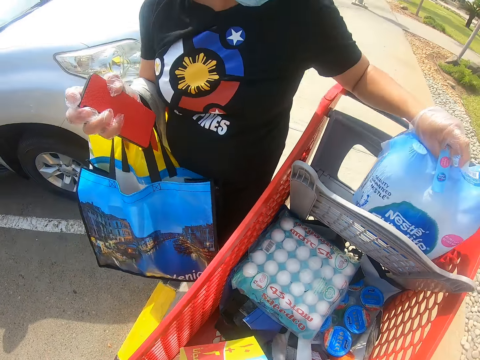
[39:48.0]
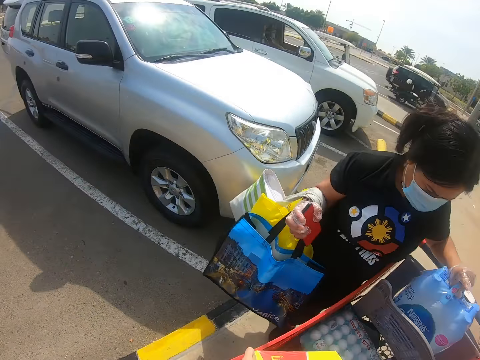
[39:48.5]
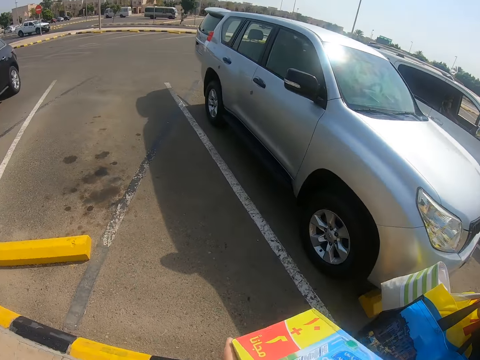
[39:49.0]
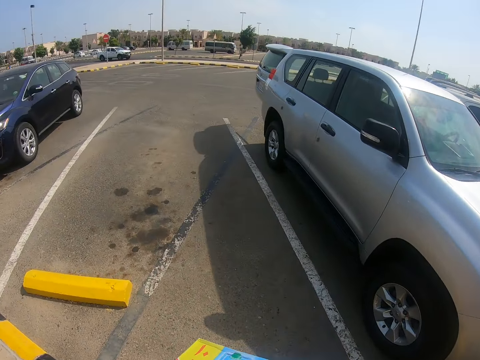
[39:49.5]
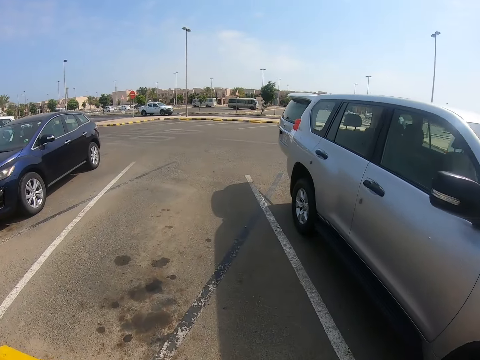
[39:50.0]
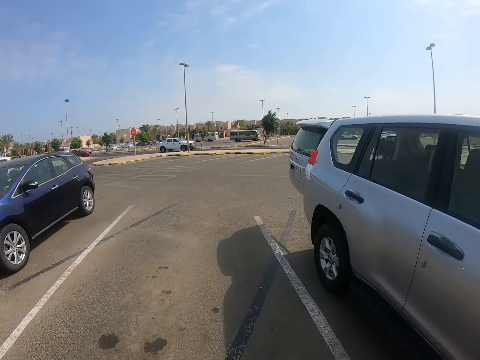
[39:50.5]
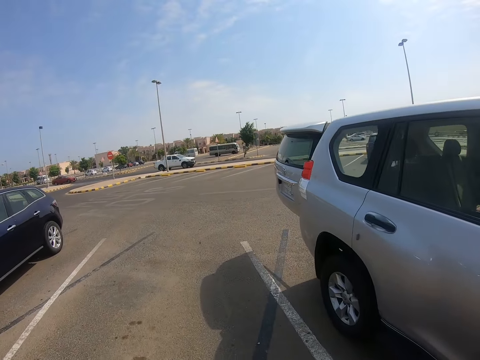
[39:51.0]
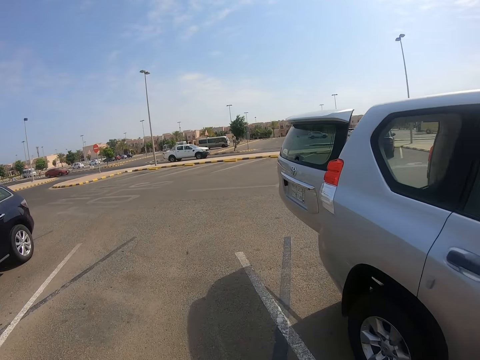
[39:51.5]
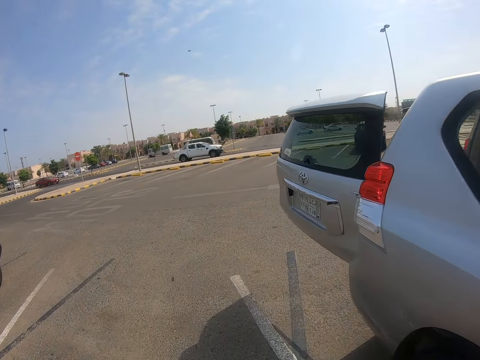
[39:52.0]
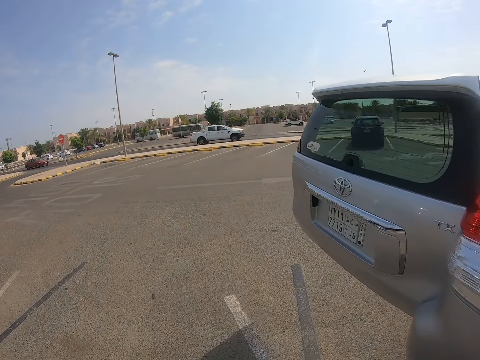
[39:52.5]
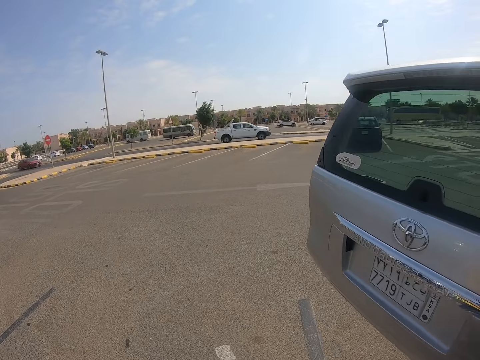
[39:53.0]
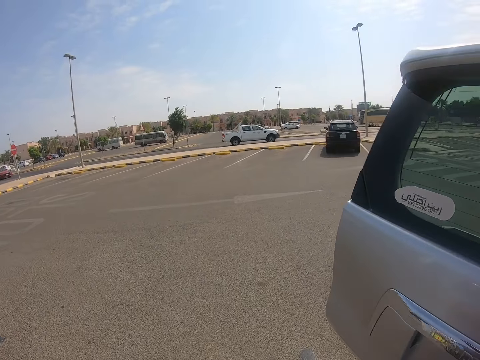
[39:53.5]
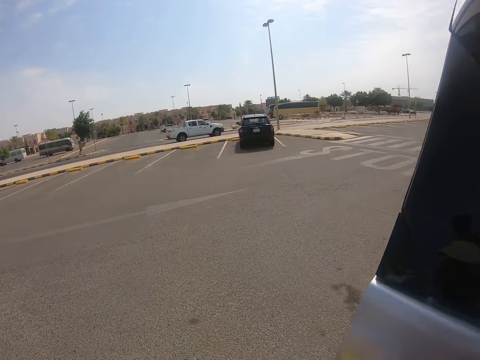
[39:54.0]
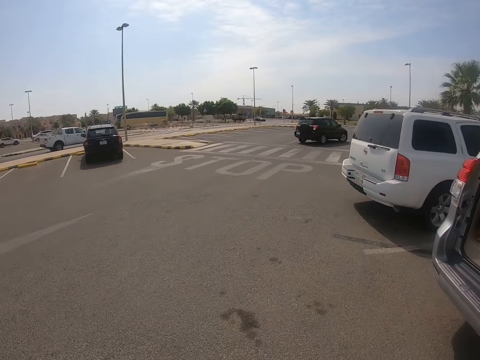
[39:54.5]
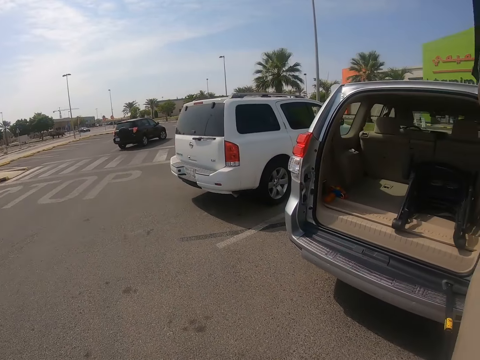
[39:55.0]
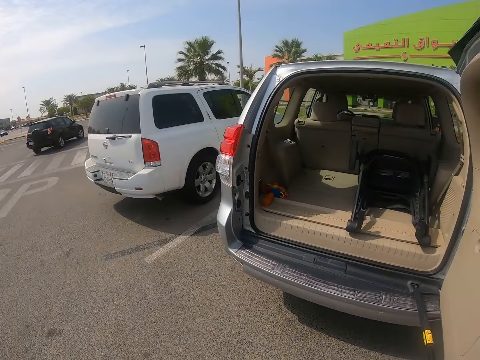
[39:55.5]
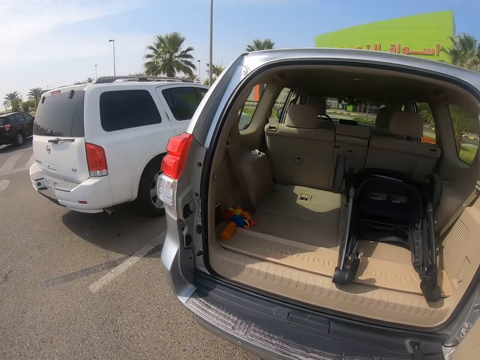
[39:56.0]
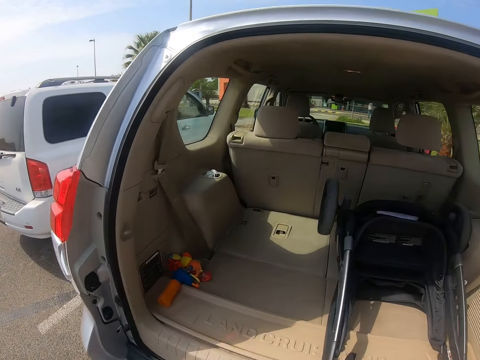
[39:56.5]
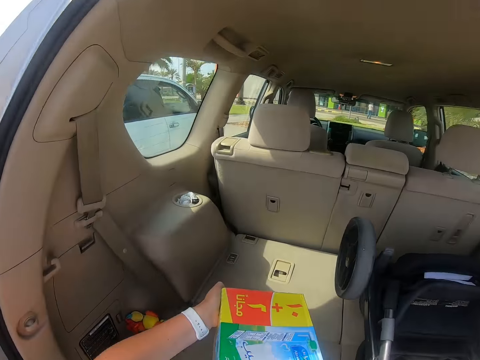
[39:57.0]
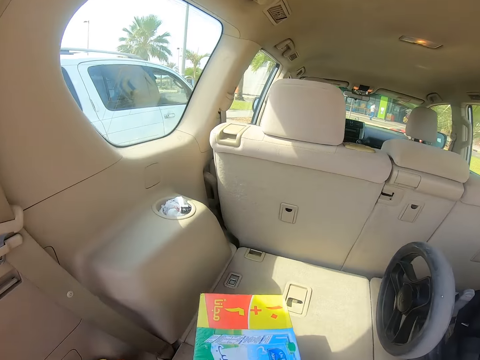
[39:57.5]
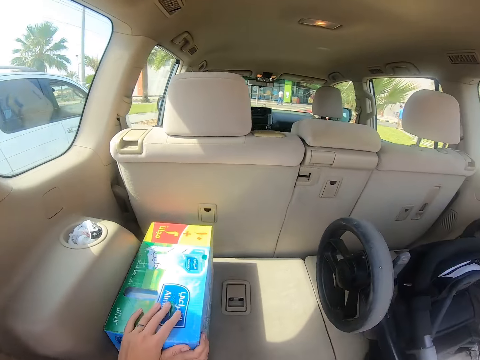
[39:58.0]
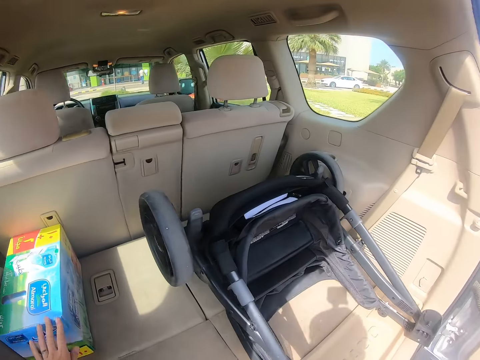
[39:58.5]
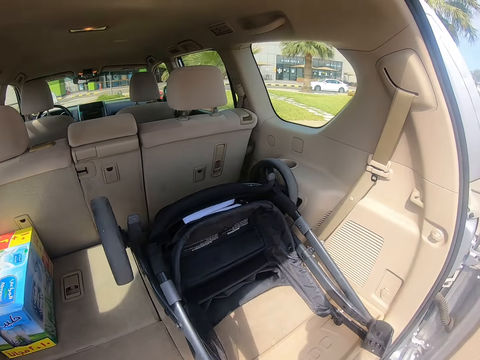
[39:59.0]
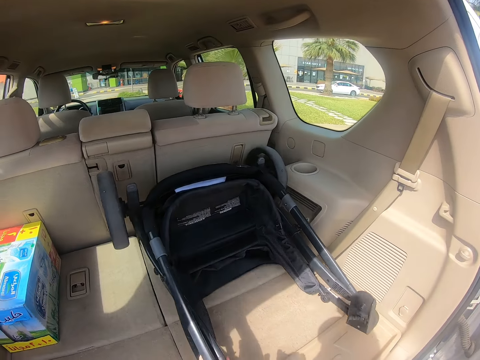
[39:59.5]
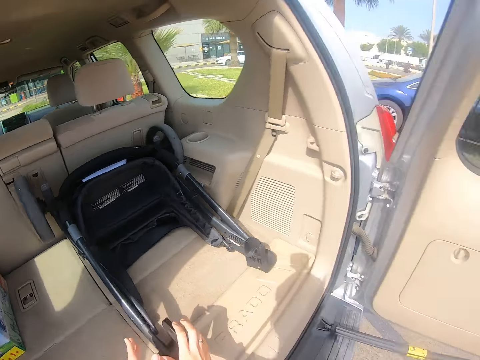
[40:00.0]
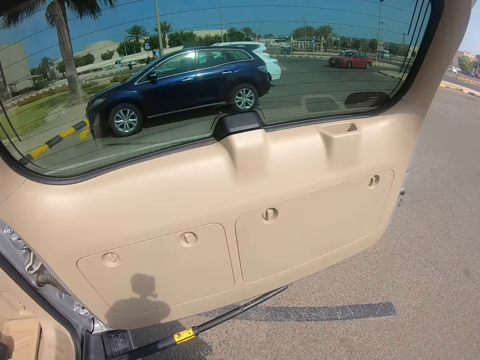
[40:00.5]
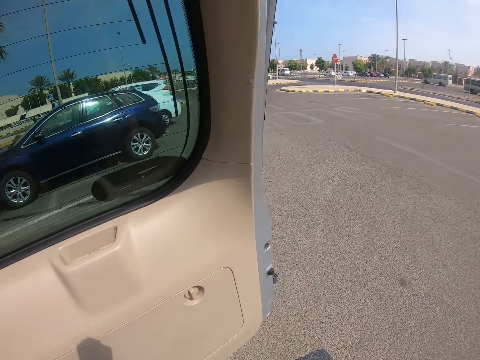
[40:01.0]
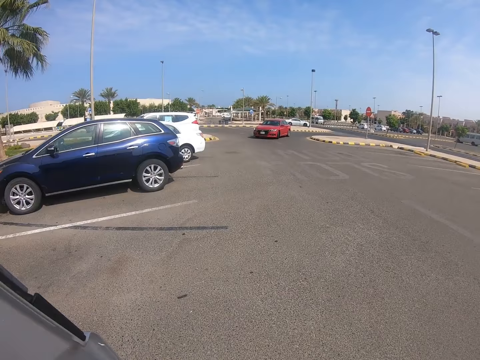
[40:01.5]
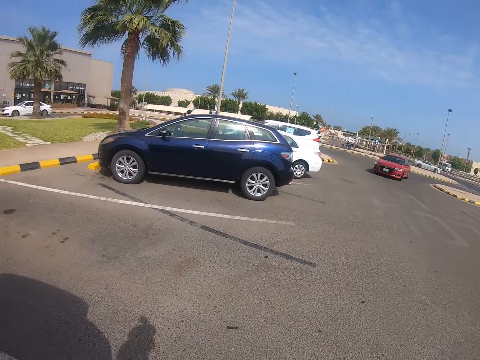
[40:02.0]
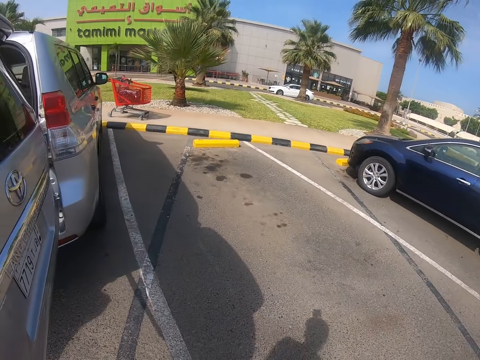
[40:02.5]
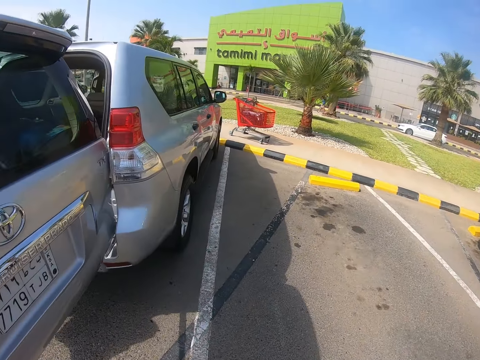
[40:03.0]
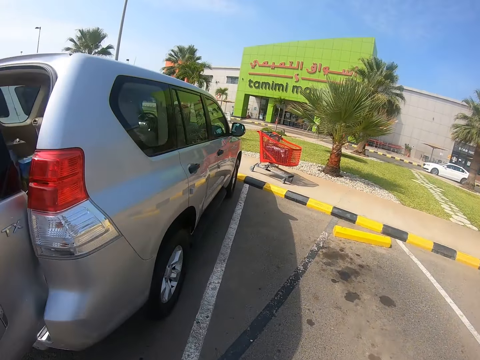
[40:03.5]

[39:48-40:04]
A person picks up Nestlé Life from the trolley. The camera wearer walks towards the car boot. They look at the car. They step forward. They put the box in the car boot. They move the stroller or car seat. They step forward.

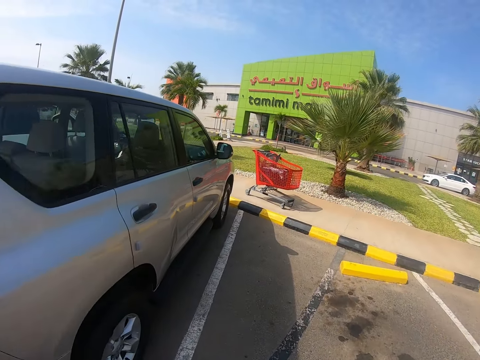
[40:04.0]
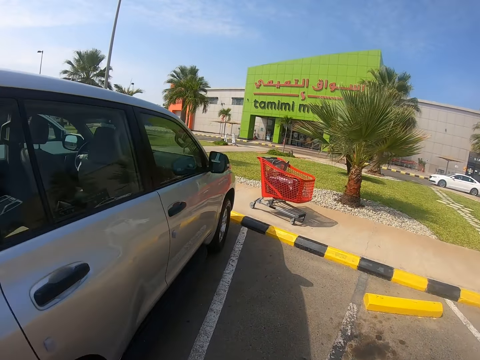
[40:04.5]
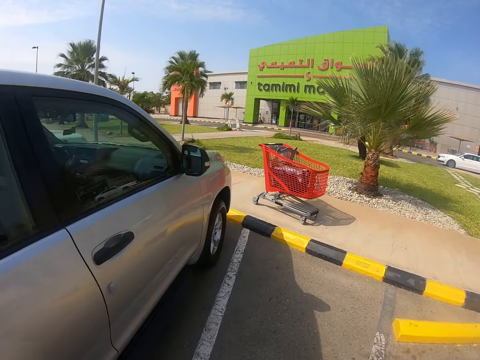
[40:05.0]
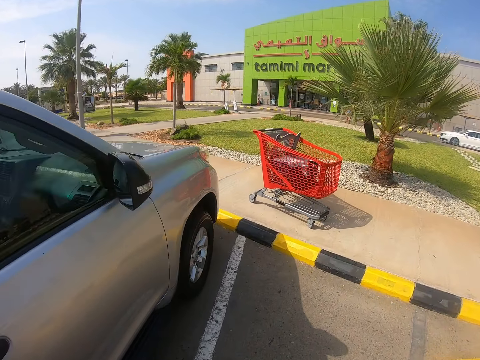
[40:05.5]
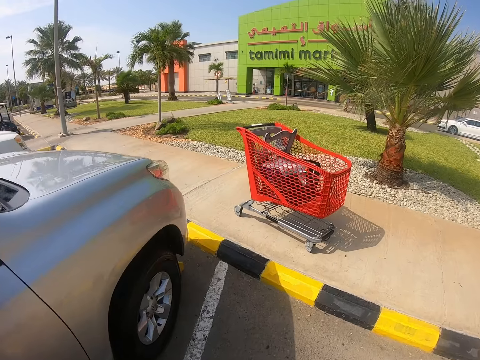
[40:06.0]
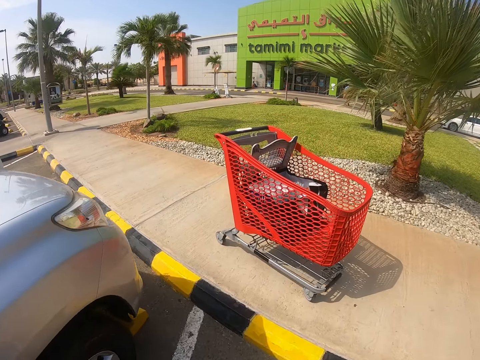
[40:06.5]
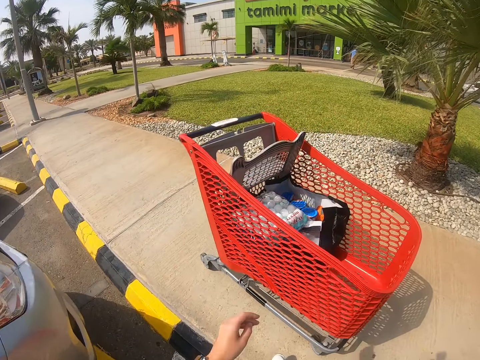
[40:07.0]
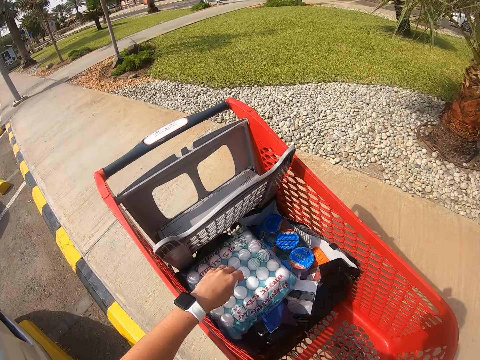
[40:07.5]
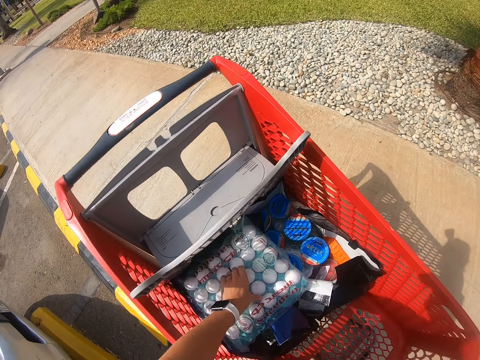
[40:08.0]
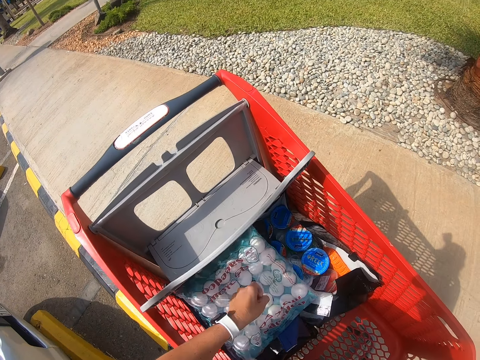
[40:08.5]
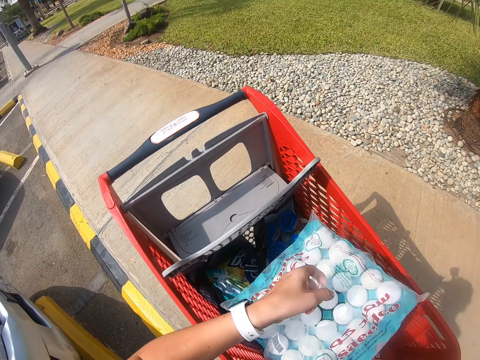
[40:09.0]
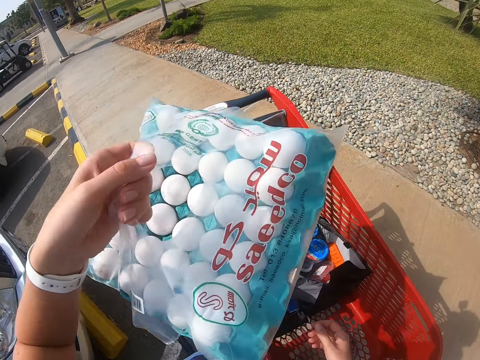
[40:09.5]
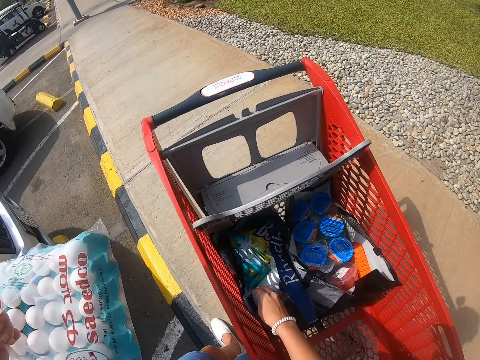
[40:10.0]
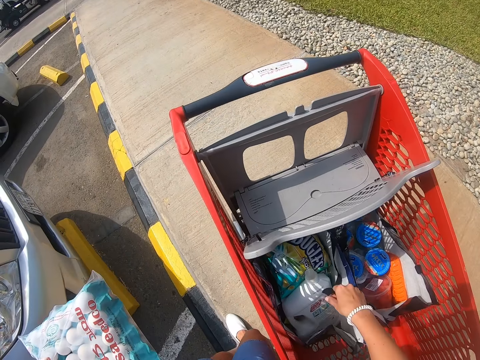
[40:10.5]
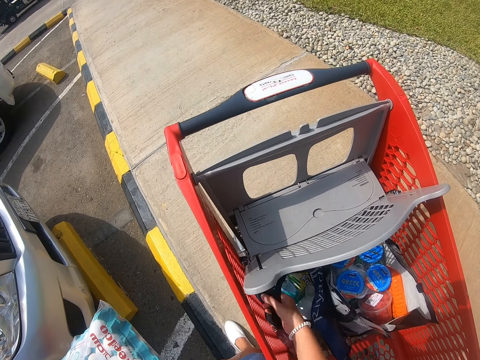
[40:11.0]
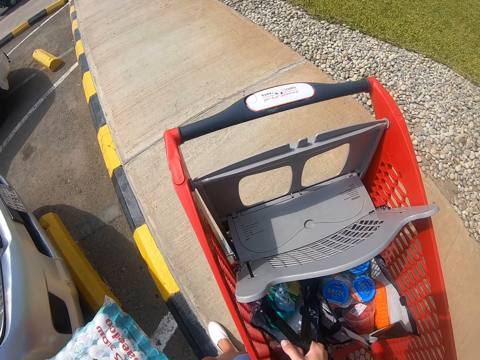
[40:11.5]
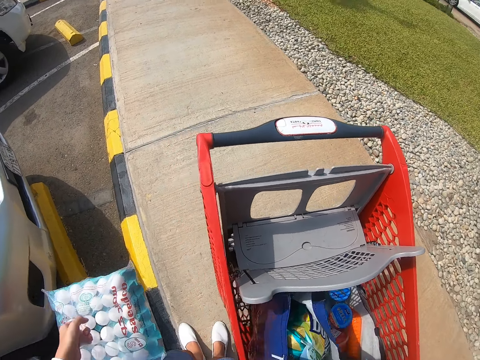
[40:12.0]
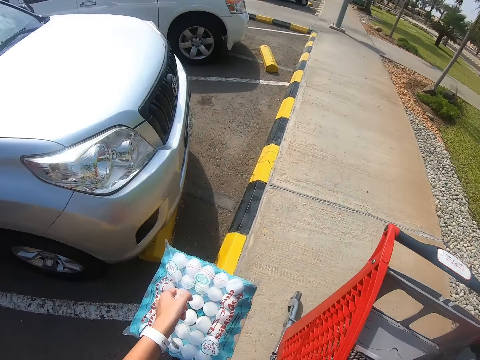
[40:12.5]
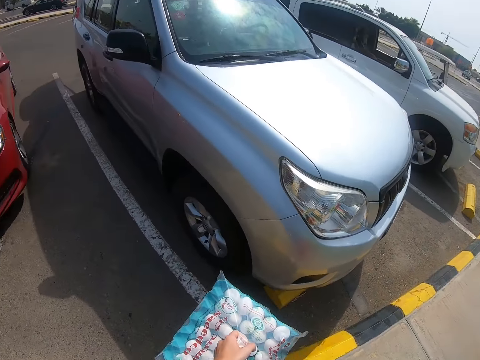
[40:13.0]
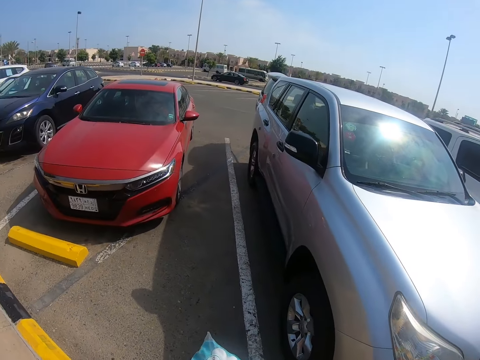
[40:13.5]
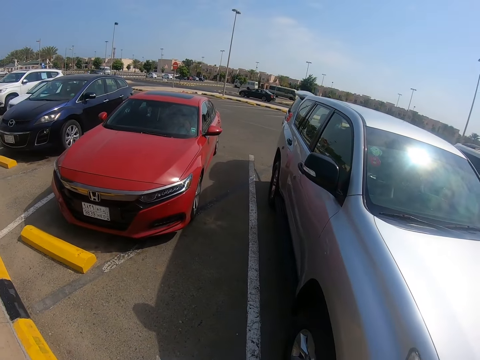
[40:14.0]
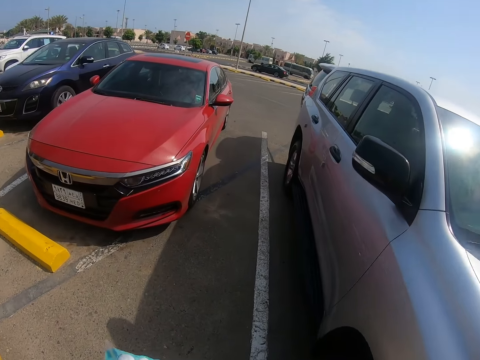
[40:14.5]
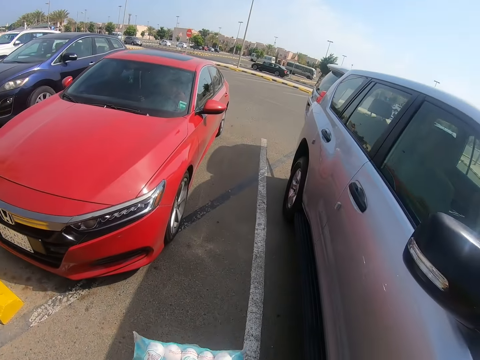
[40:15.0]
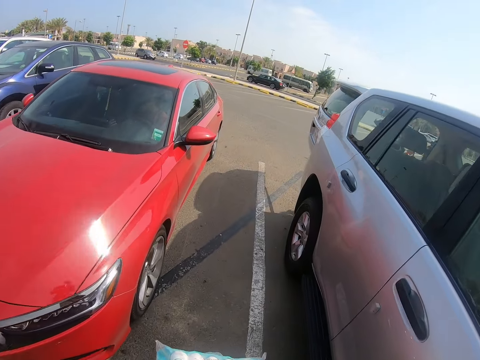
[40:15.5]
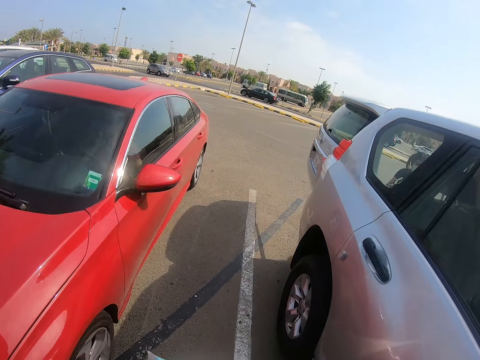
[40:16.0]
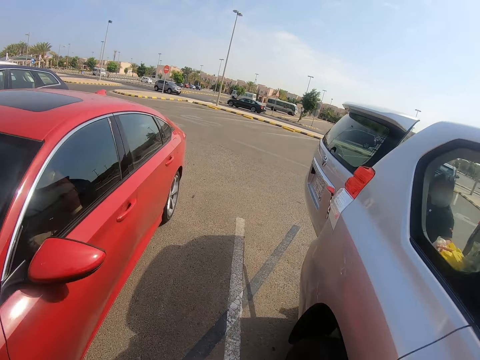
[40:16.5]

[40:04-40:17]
The camera wearer picks up a tray of eggs from the trolley. They pick up a shopping bag from the trolley. They step forward.
